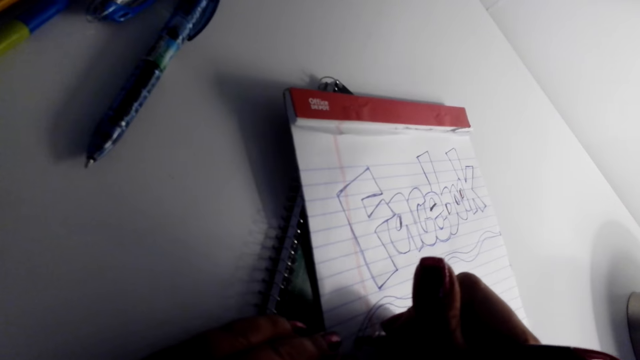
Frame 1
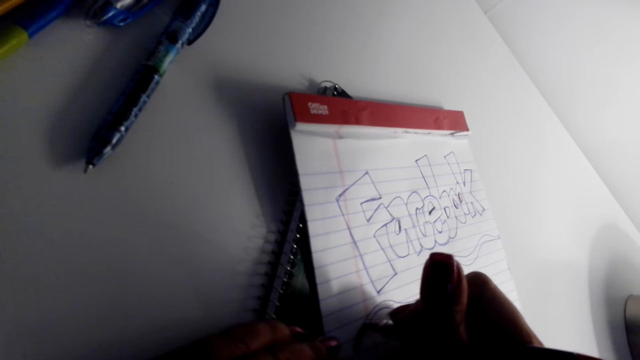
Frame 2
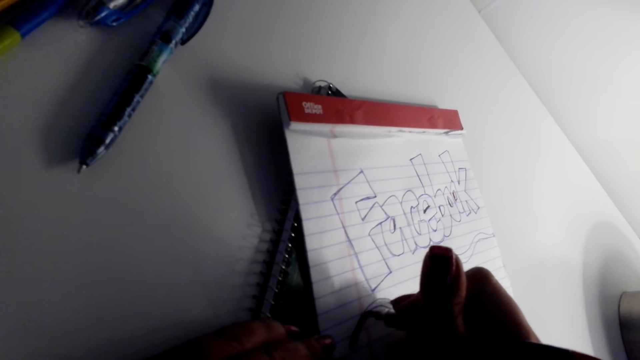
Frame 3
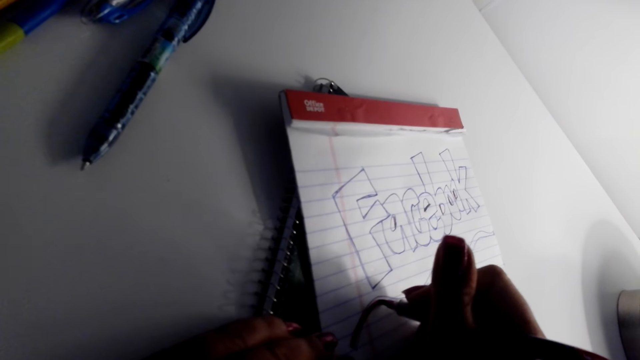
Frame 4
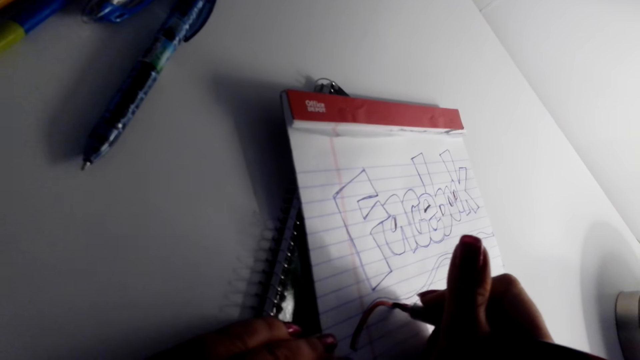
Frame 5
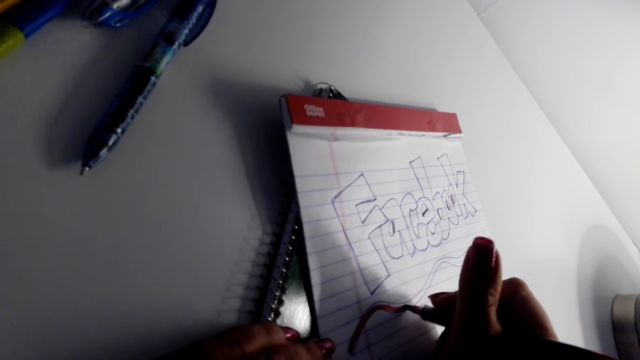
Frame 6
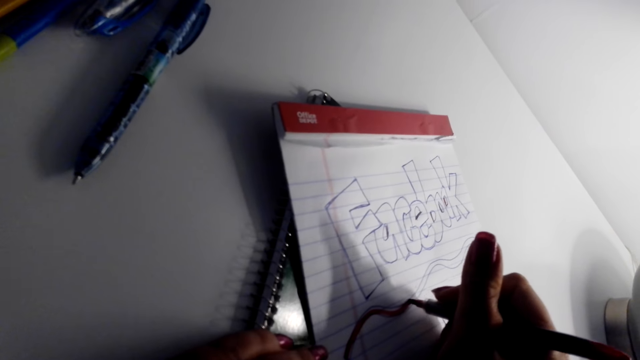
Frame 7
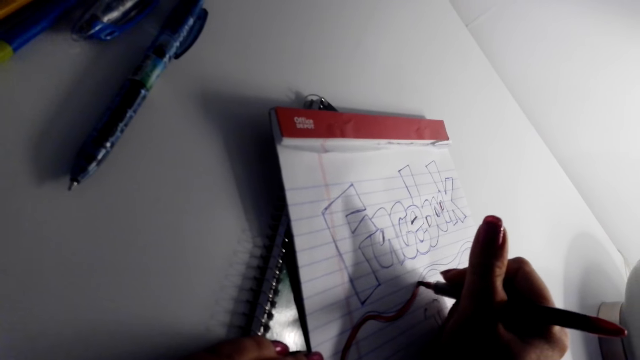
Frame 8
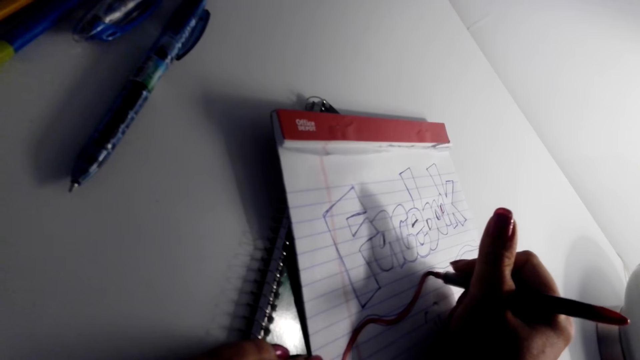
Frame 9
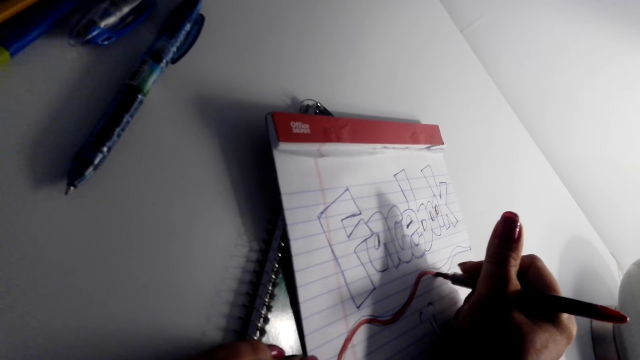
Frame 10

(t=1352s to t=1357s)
The camera wearer shades the lines with a marker pen.

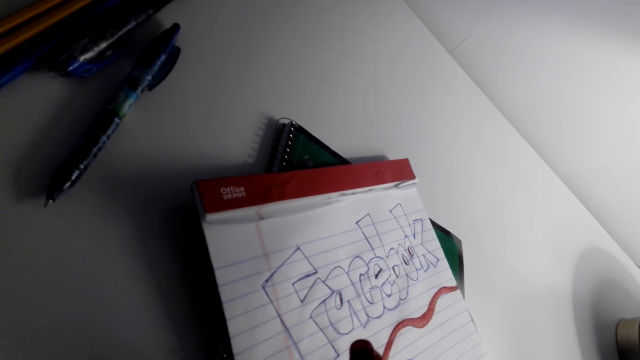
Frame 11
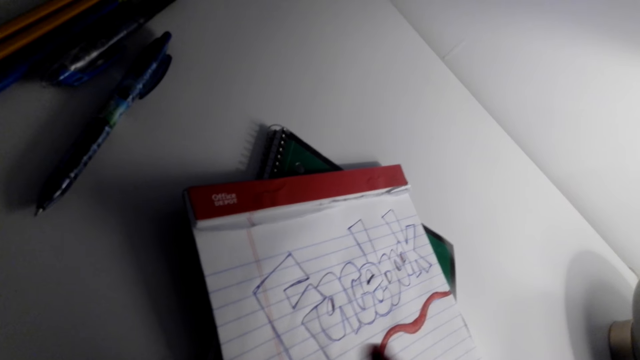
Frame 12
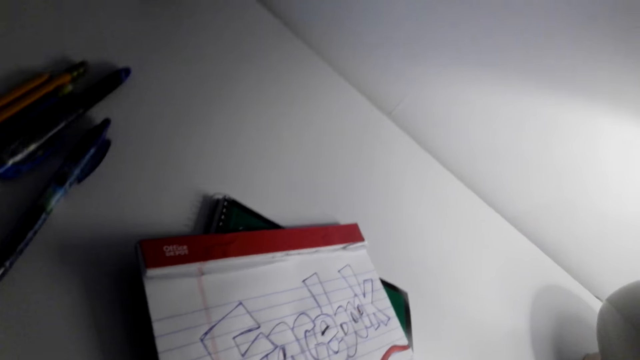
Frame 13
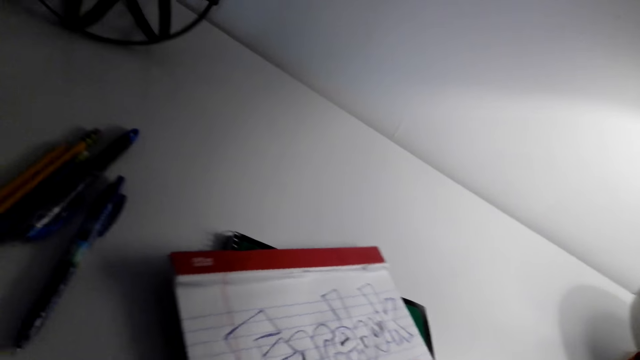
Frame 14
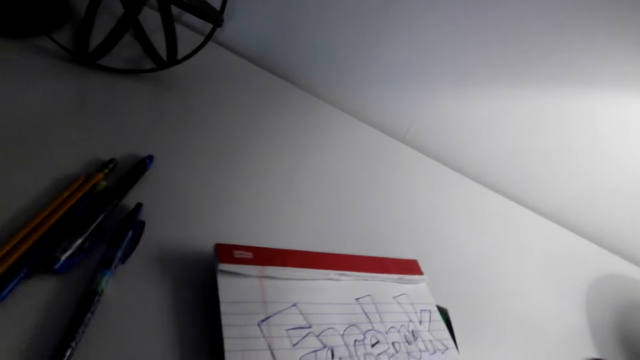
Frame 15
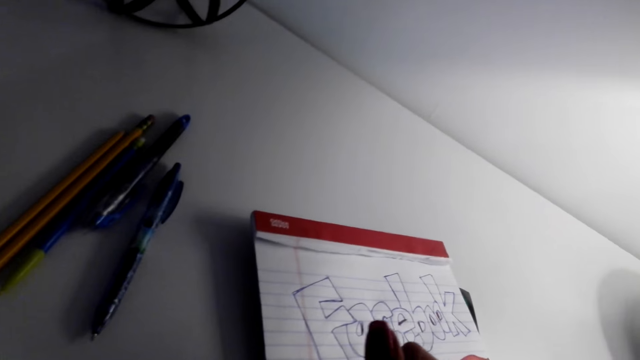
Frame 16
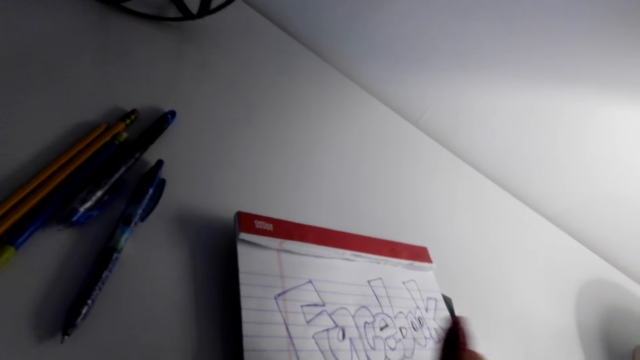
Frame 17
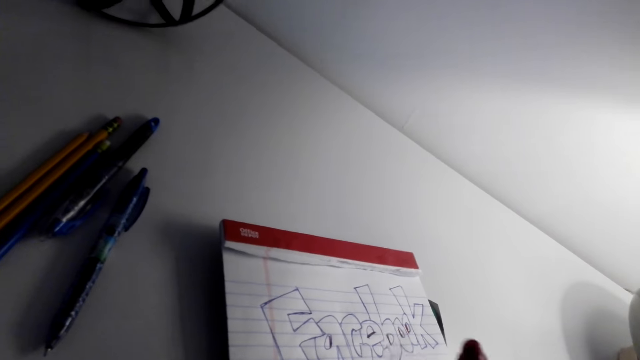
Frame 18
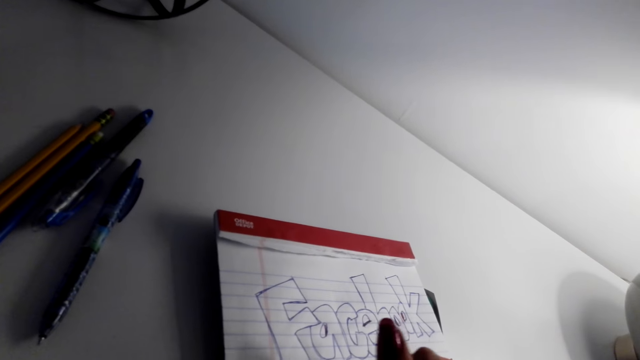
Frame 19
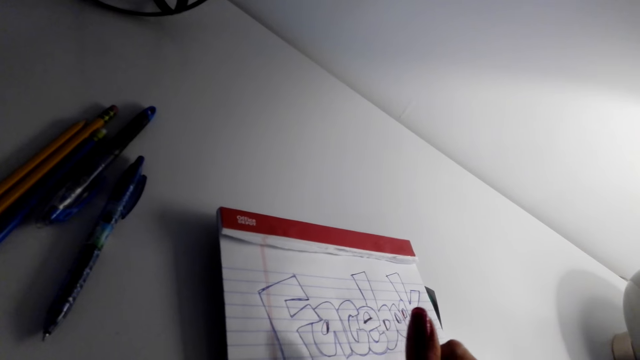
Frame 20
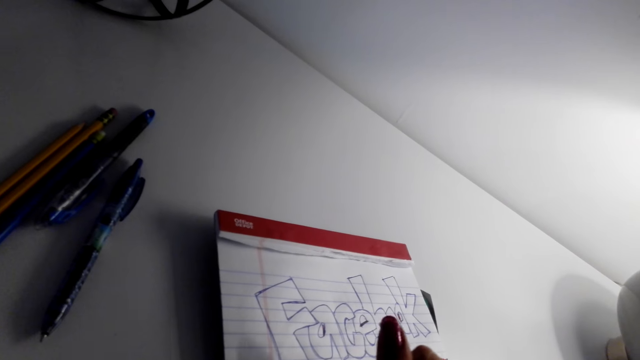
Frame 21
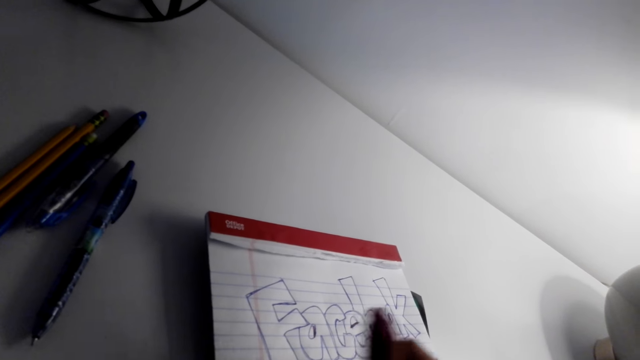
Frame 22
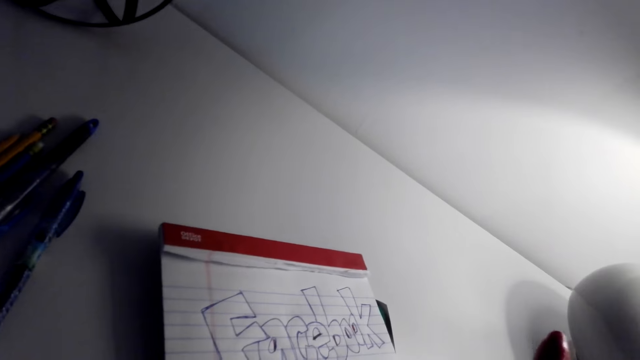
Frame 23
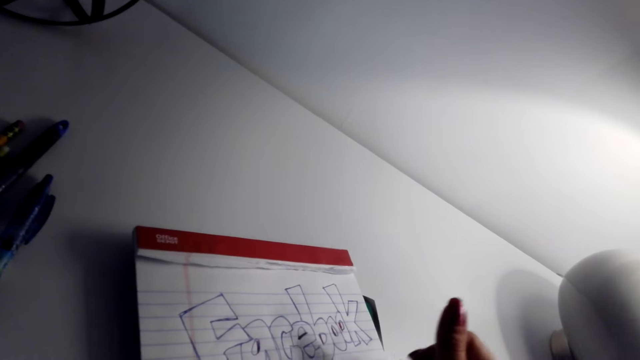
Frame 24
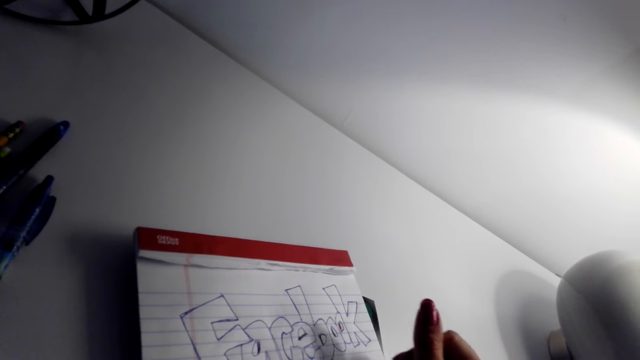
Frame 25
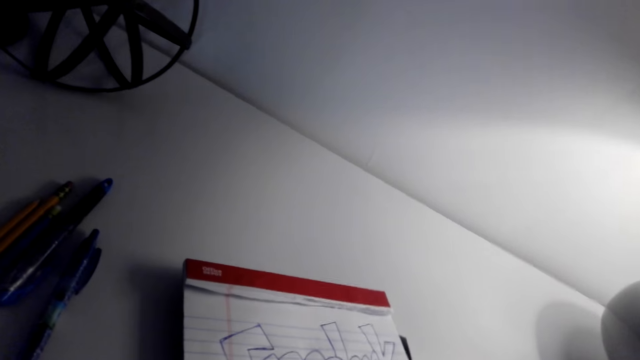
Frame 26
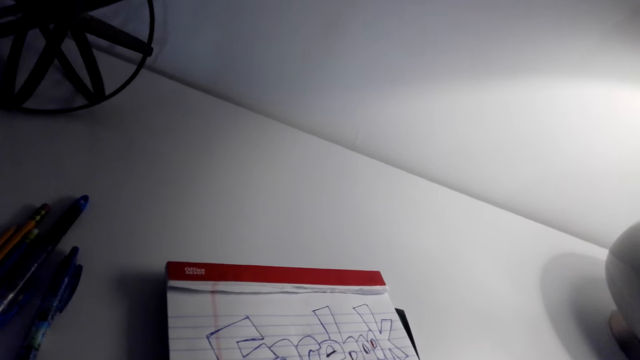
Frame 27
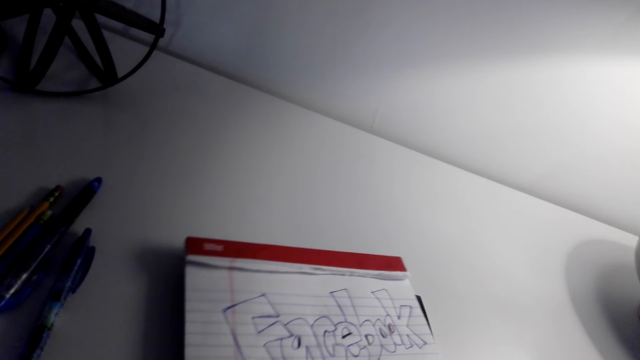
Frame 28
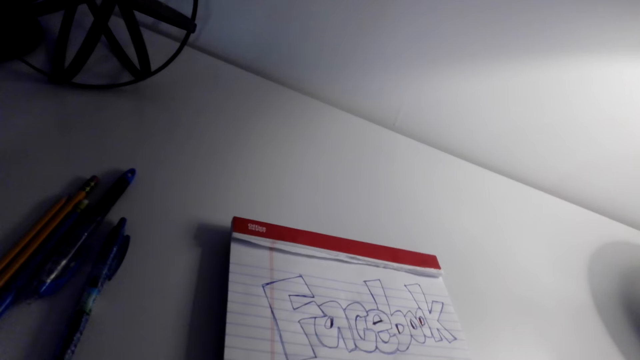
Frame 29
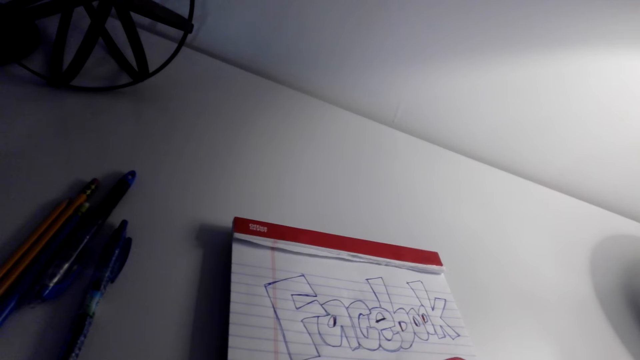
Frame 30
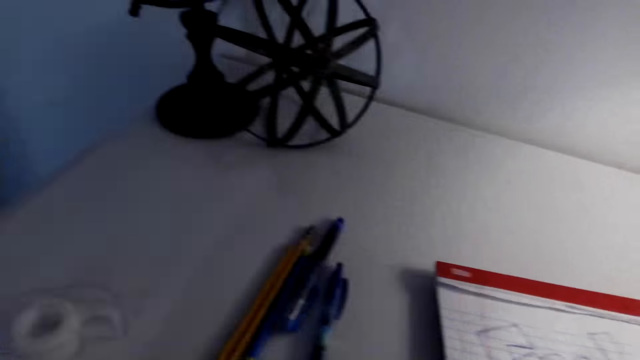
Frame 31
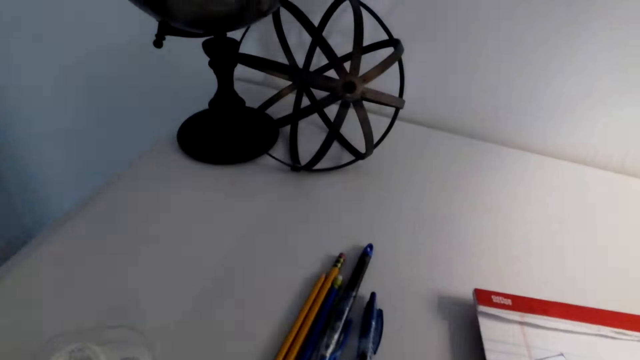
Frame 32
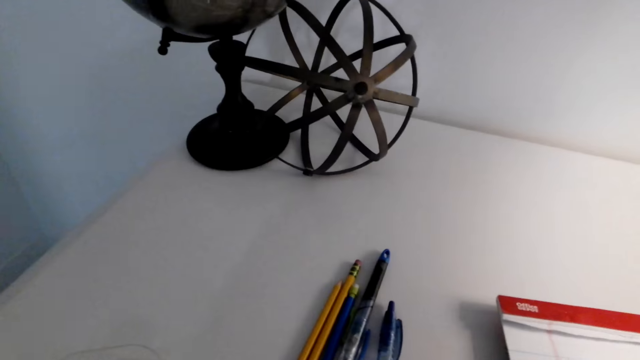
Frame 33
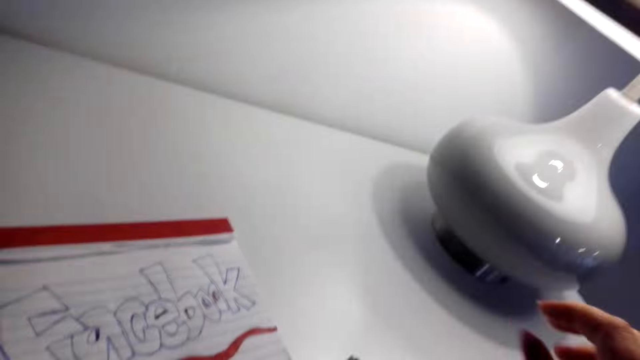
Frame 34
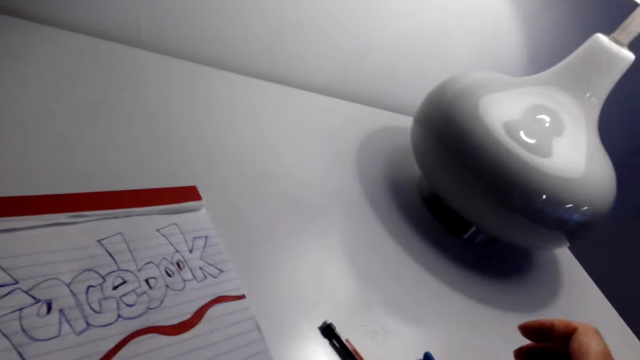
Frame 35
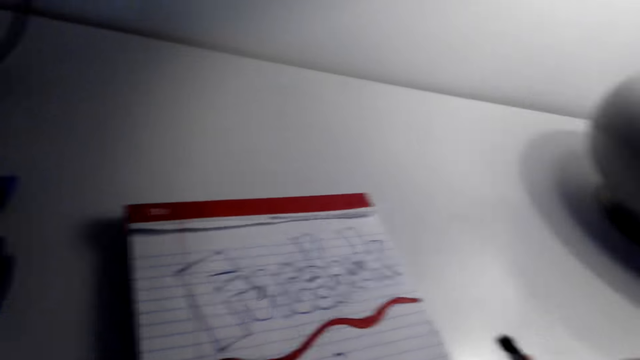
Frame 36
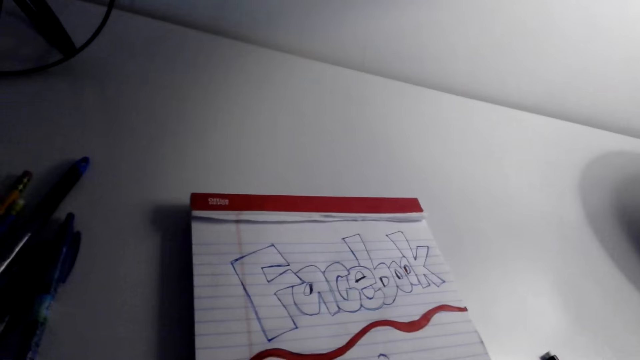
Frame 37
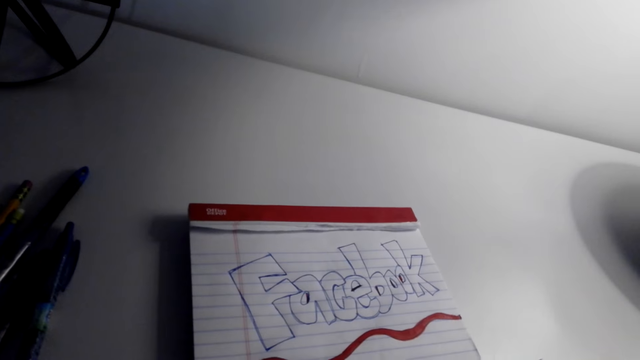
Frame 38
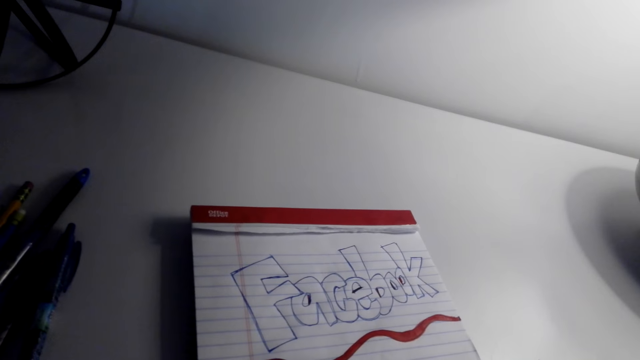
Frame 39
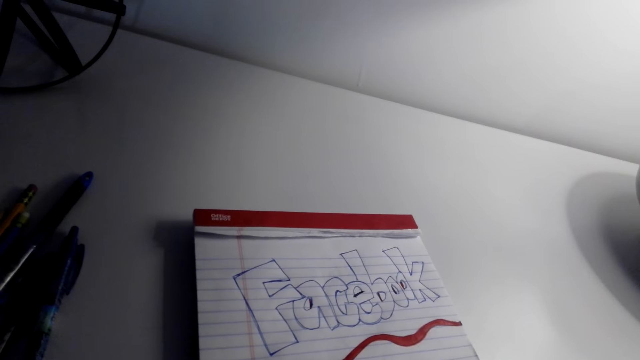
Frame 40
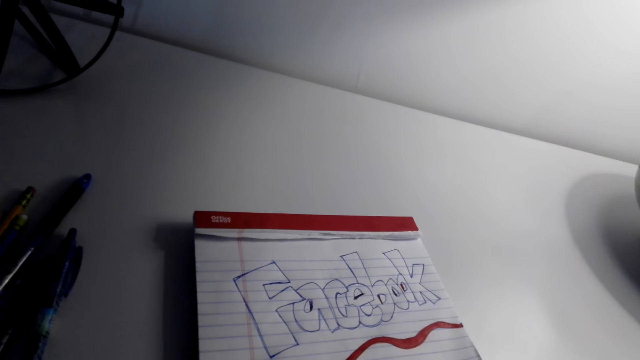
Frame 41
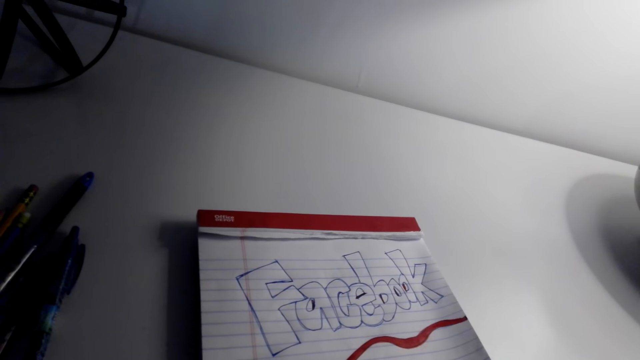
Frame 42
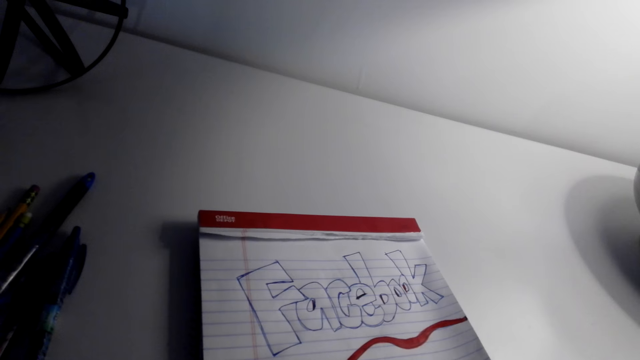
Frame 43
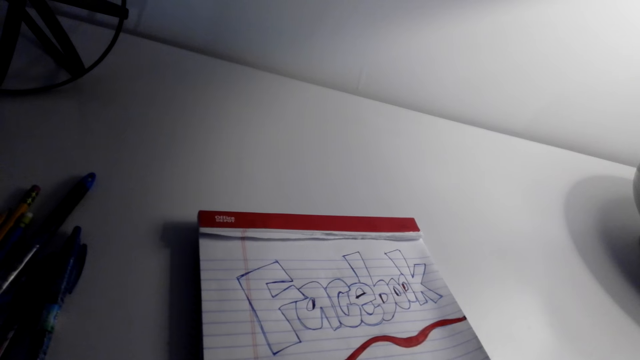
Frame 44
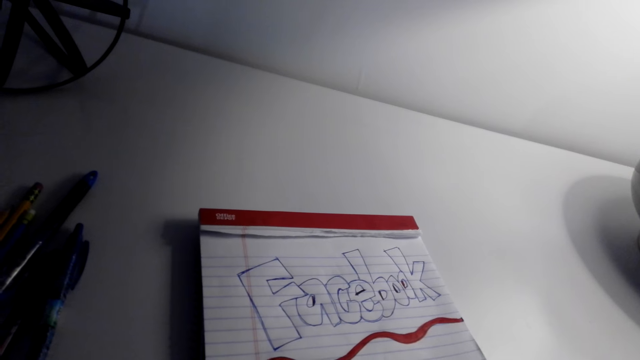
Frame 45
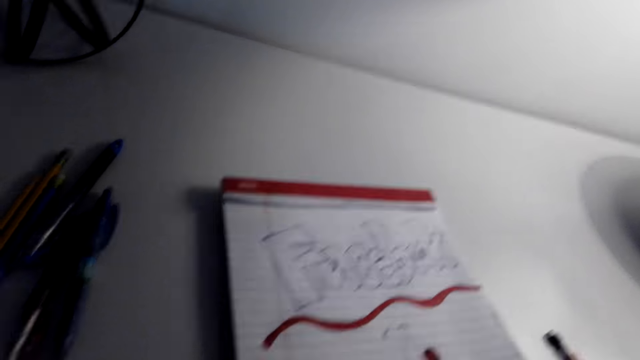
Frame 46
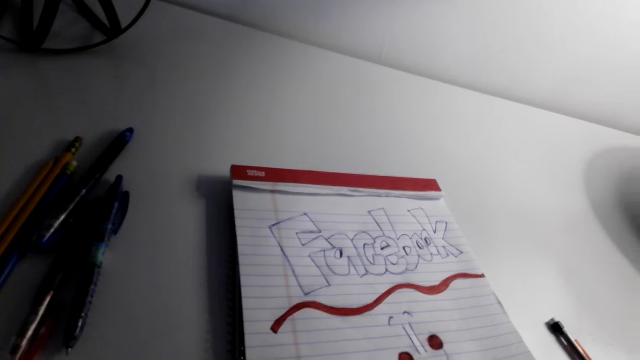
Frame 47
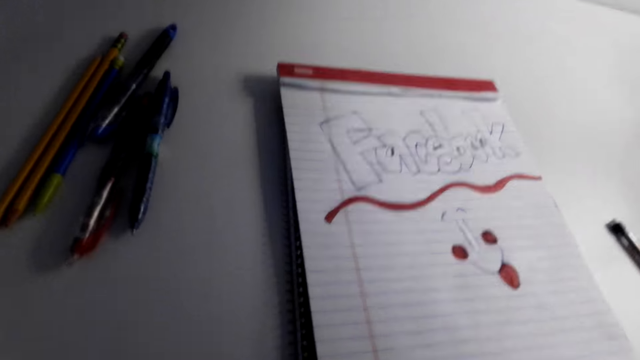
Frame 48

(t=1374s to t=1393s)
The camera wearer looks at the art. They move the book. They color the art. They draw on the book. They move the book. They look at the art. They look around the room. They look at the book.
